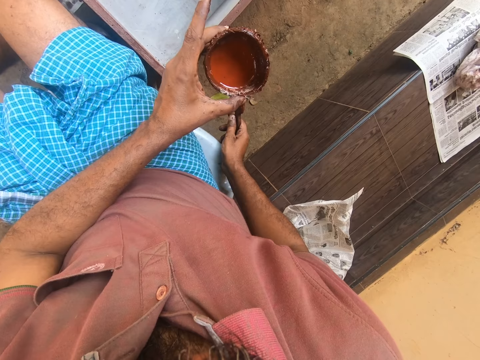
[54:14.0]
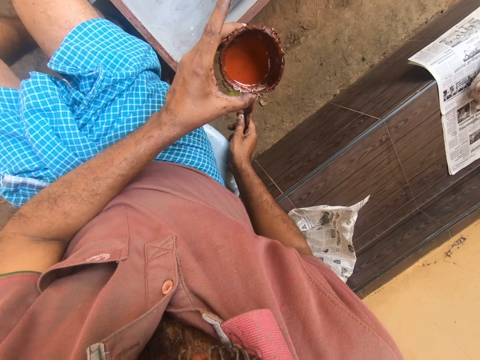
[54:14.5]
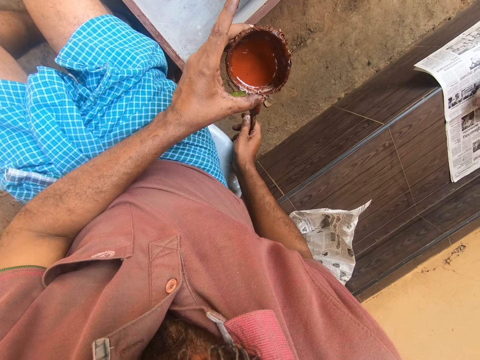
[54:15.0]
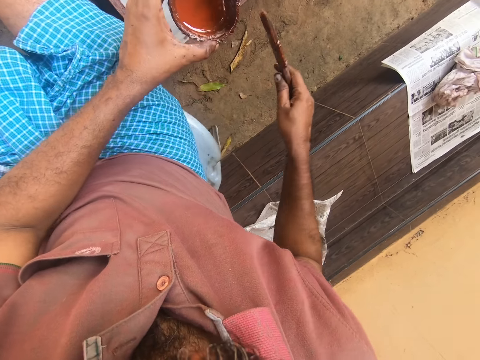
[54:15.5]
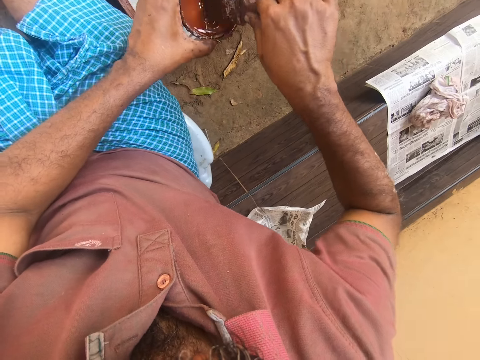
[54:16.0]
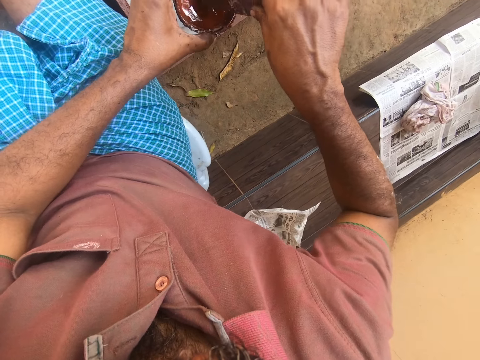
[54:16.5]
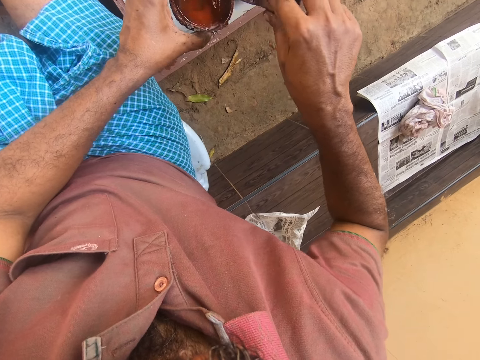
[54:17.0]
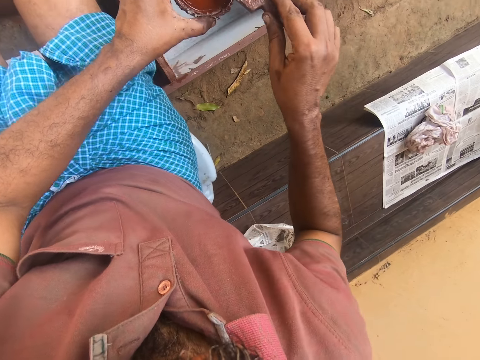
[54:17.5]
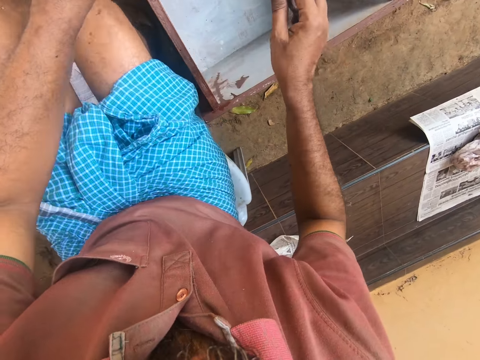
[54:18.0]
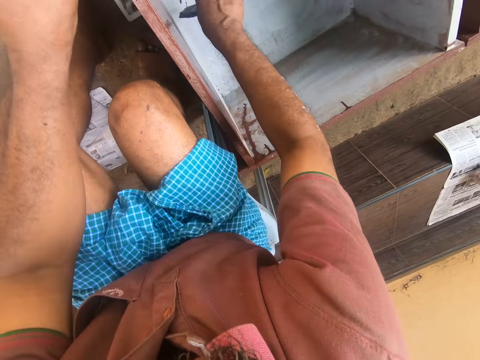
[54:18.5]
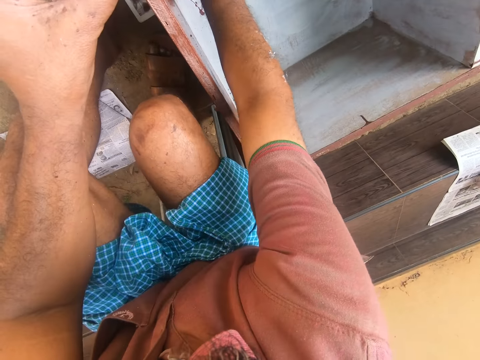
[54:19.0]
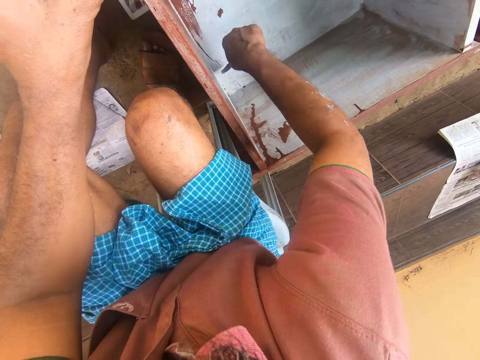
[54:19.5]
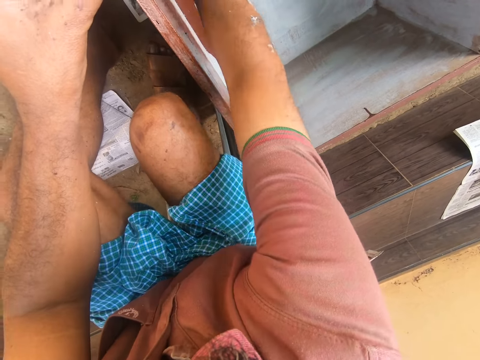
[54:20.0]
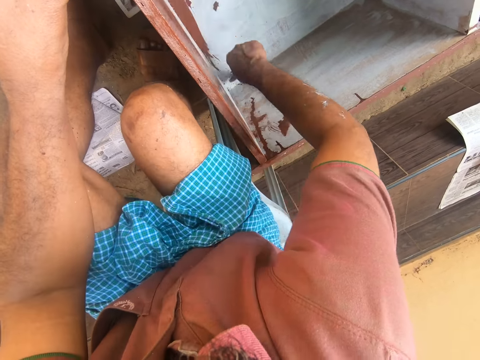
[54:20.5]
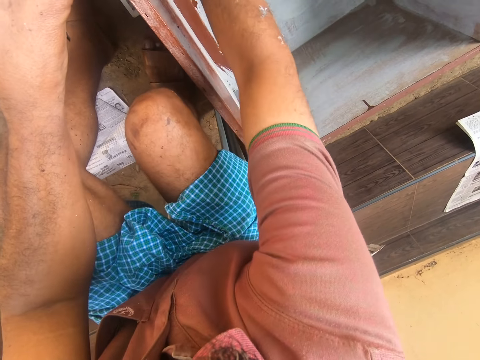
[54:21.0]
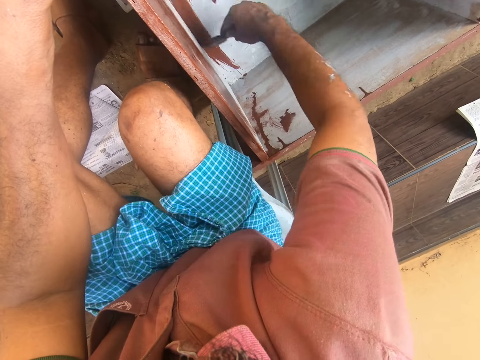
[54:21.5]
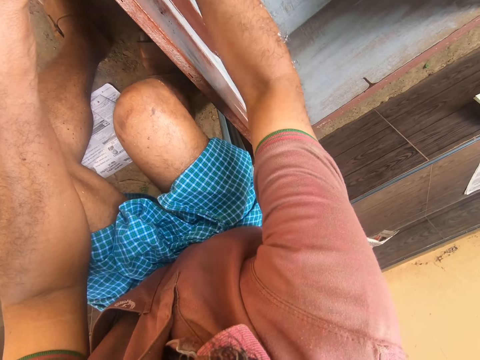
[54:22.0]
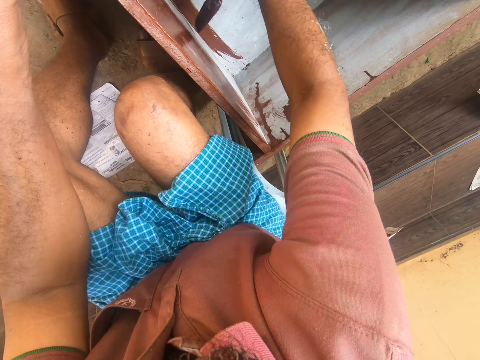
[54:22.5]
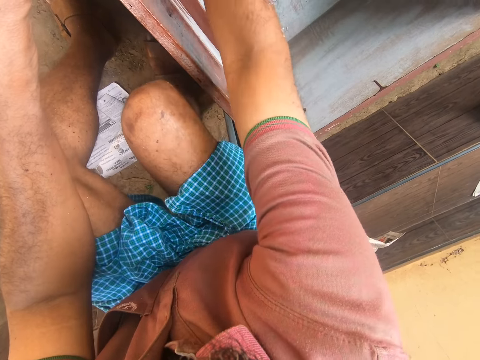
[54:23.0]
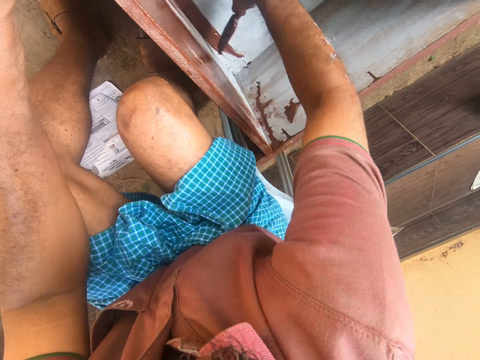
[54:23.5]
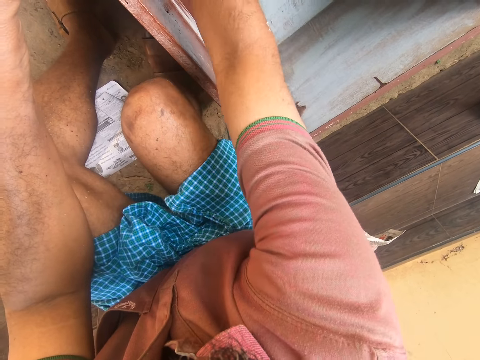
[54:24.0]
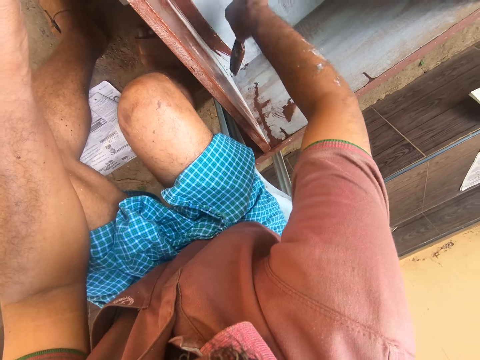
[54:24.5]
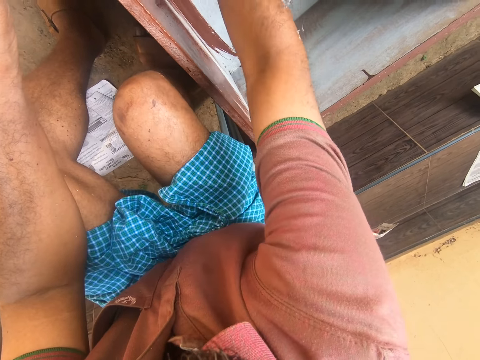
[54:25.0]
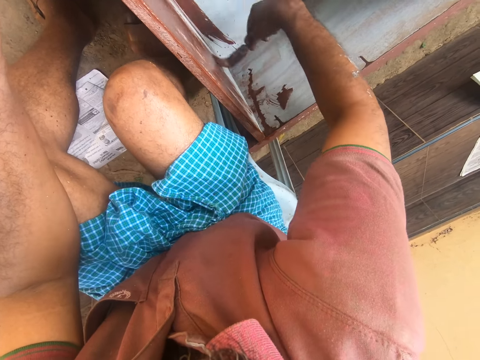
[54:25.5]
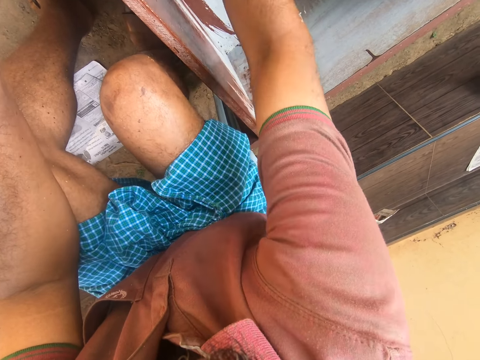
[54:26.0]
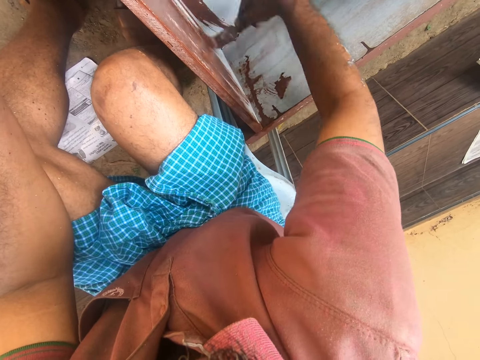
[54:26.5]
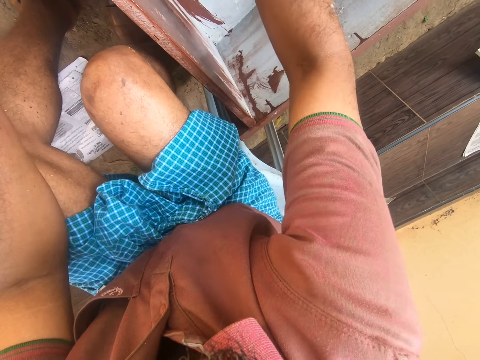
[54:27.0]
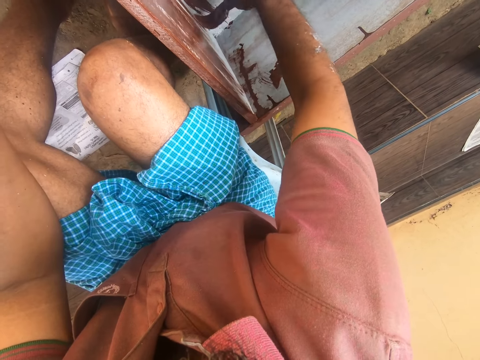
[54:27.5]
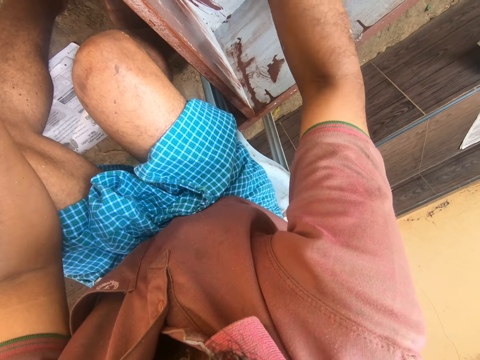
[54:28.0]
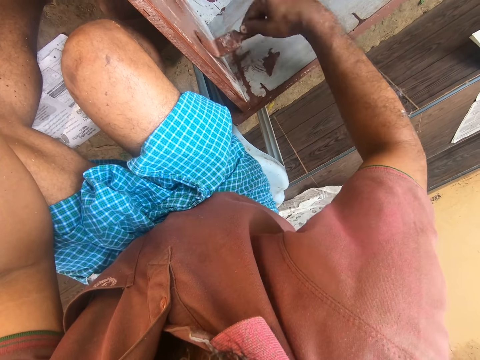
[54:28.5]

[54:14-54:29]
The camera wearer dips the paint brush in the can of paint. They remove the paint brush from the can of paint. They paint the wooden structure with the paint brush.

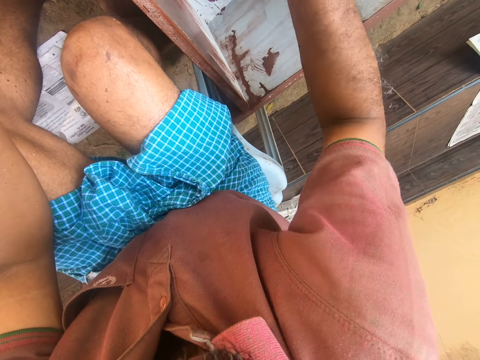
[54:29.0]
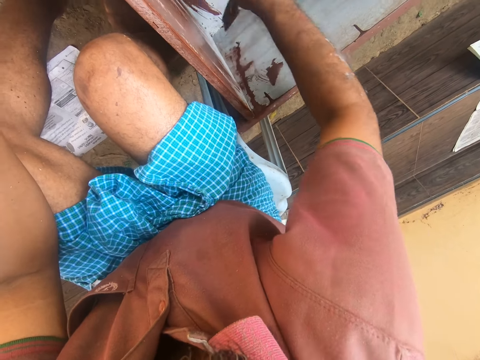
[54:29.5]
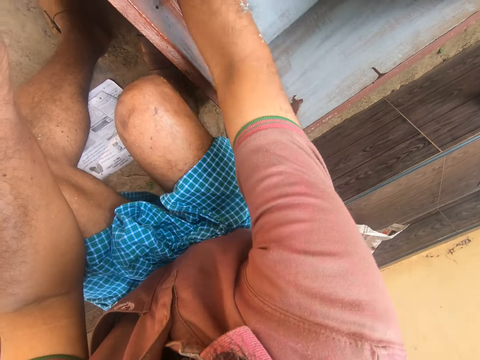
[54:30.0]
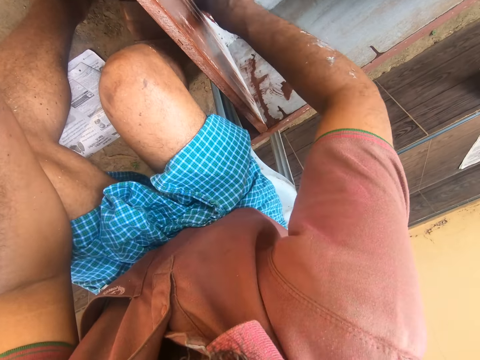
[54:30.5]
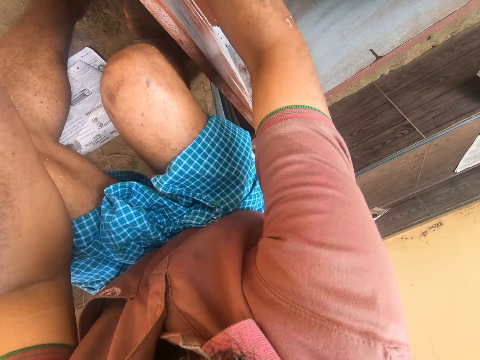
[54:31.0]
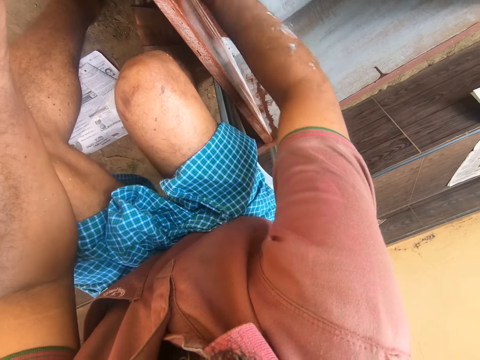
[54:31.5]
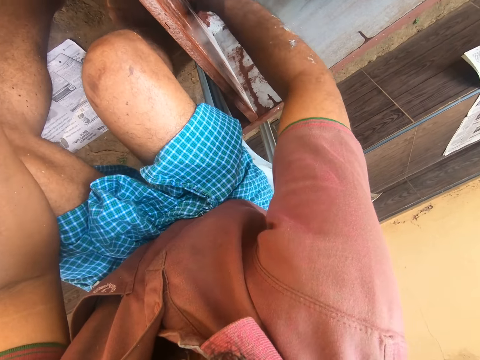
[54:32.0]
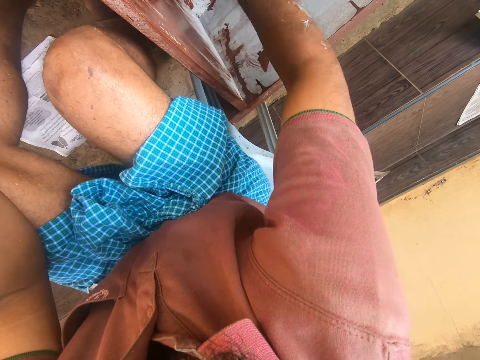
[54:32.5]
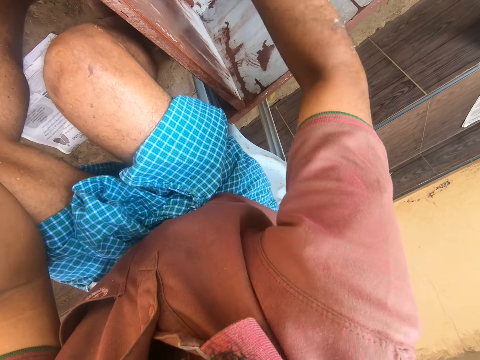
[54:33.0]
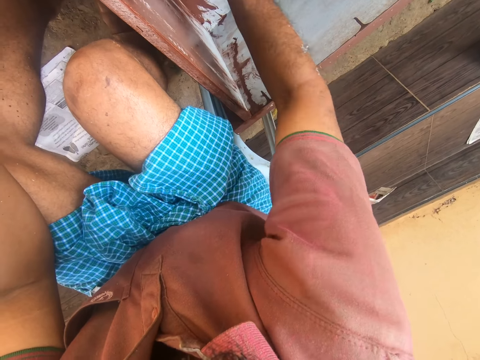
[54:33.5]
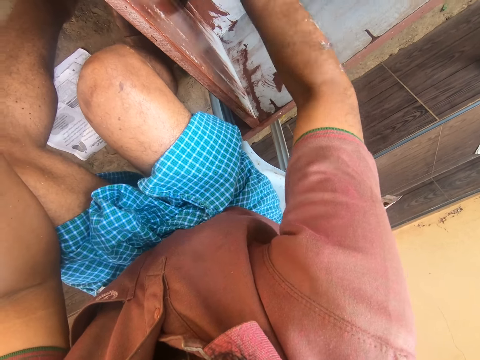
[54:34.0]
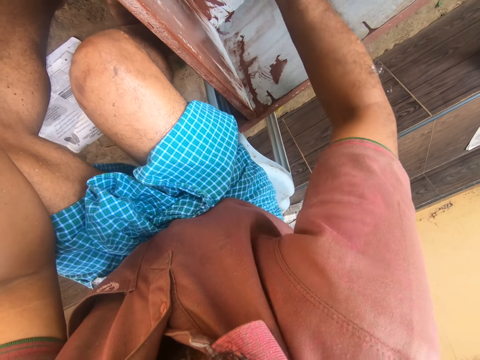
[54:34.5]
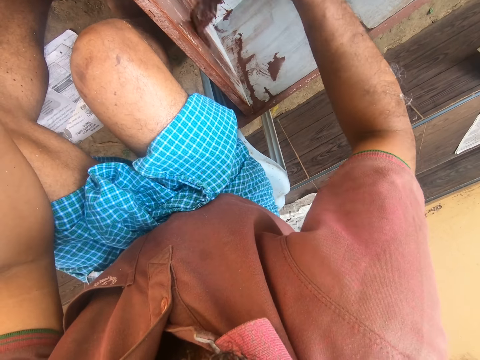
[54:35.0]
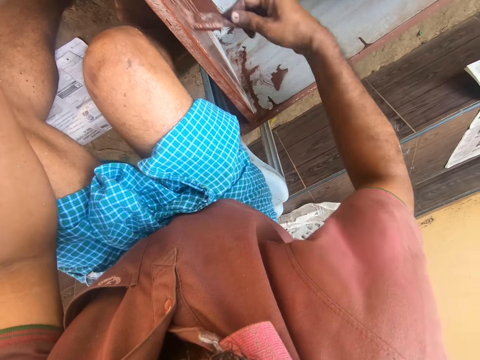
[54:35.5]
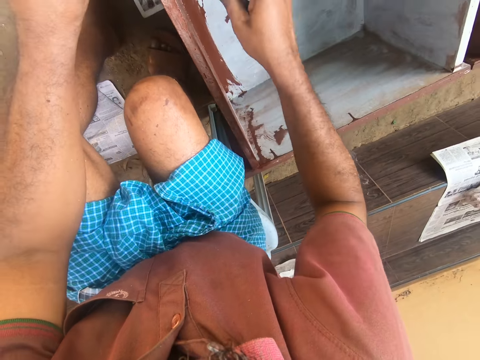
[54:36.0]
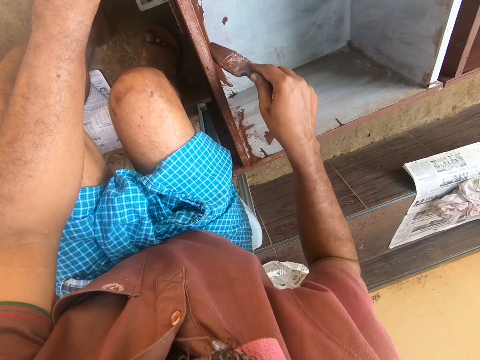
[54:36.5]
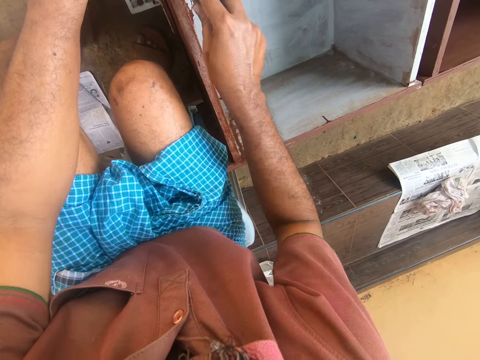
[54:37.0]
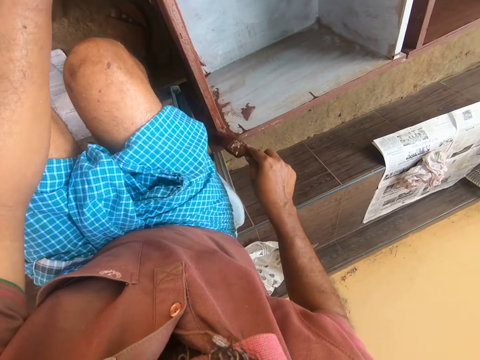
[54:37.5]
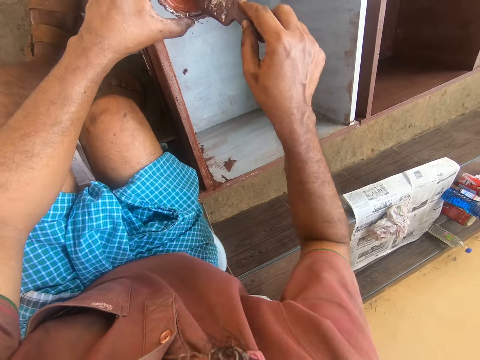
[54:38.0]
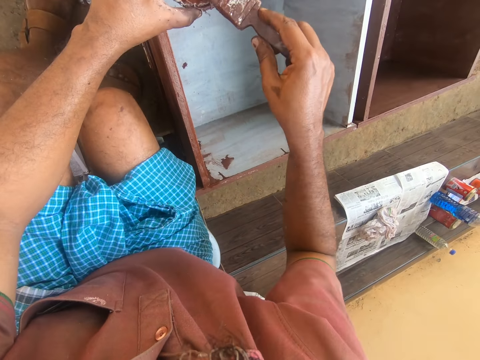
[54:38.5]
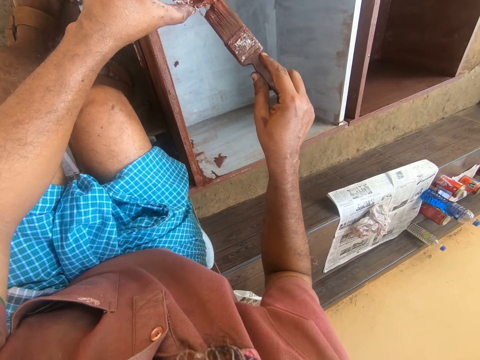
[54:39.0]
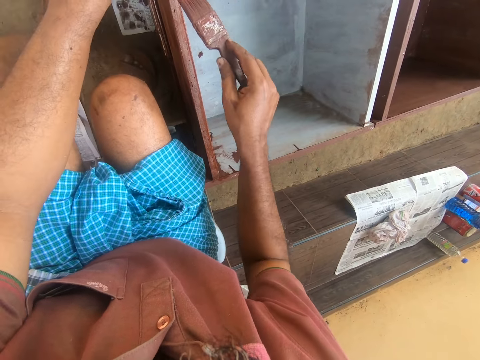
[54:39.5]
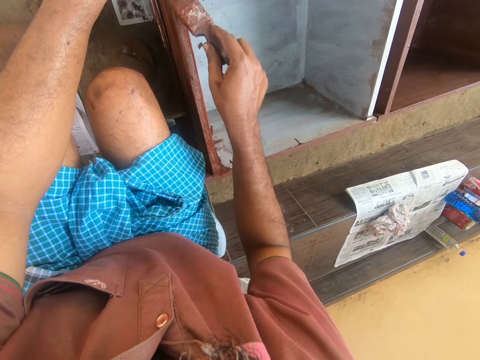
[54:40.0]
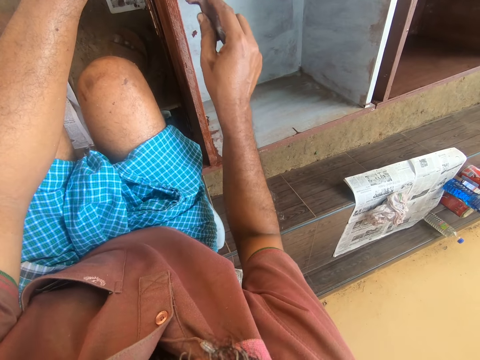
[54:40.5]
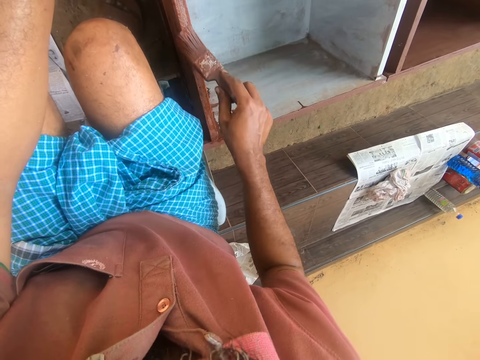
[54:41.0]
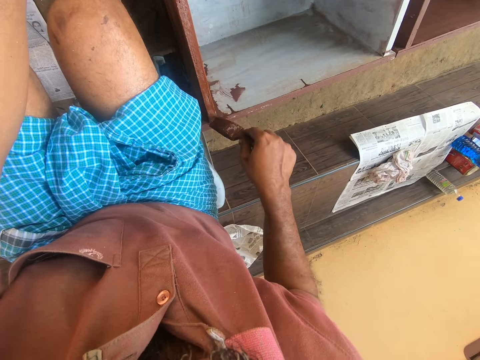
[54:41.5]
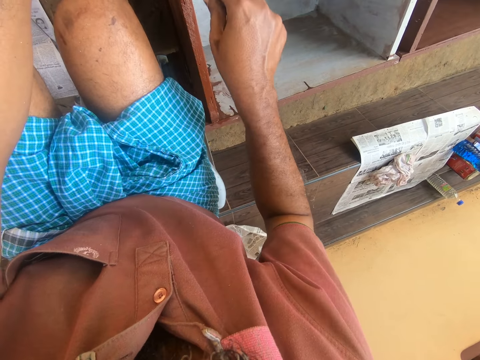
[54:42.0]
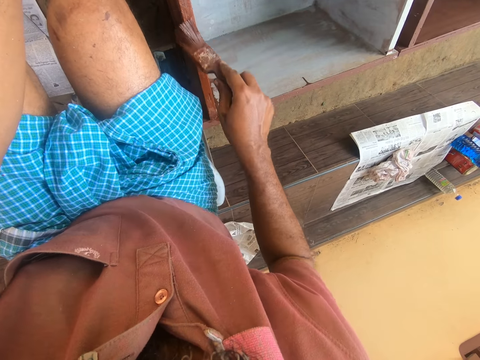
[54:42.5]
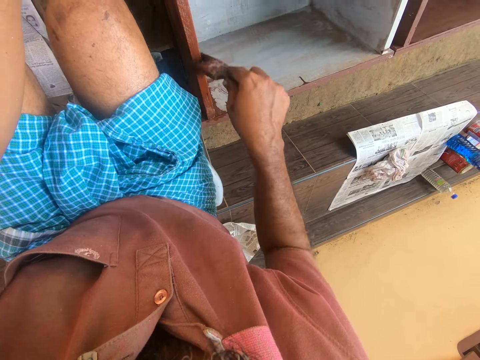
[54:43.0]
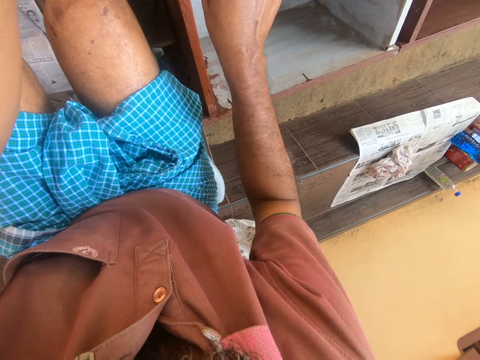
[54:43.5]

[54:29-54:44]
The camera wearer dips the paint brush in the can of paint. They remove the paint brush from the can of paint. They wipe the bristles of the paint brush on the can. They paint the wooden structure with the paint brush.
